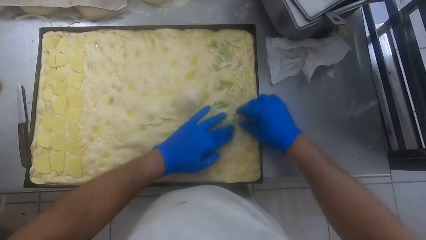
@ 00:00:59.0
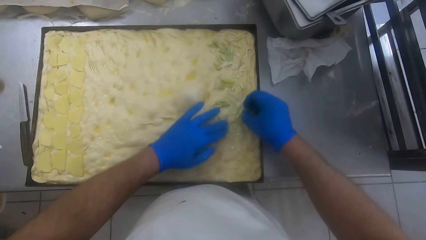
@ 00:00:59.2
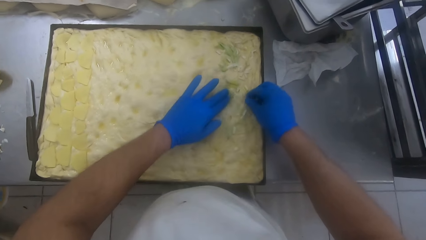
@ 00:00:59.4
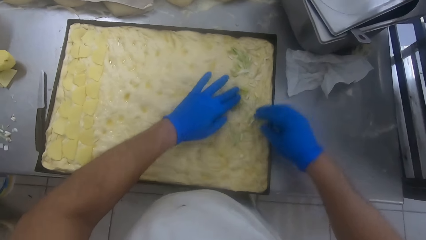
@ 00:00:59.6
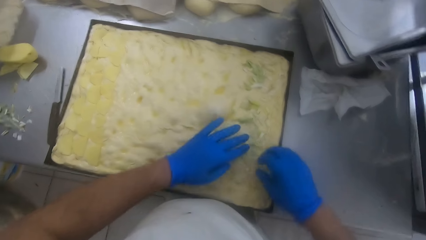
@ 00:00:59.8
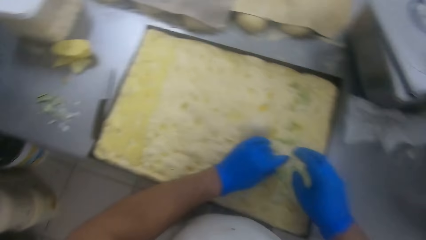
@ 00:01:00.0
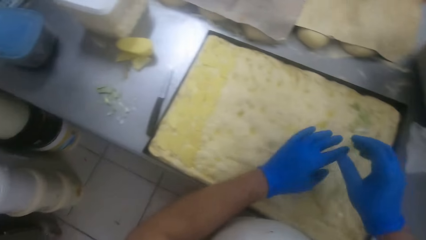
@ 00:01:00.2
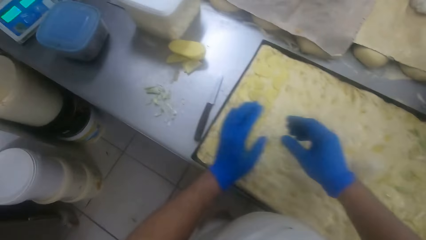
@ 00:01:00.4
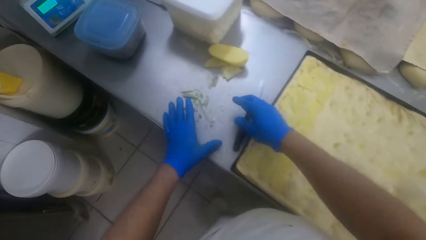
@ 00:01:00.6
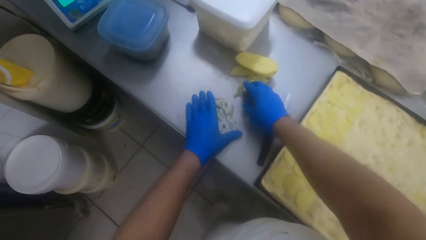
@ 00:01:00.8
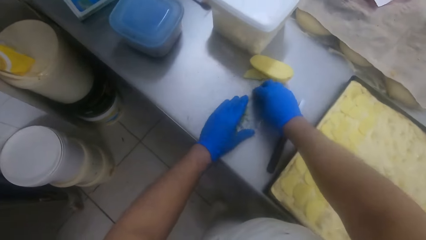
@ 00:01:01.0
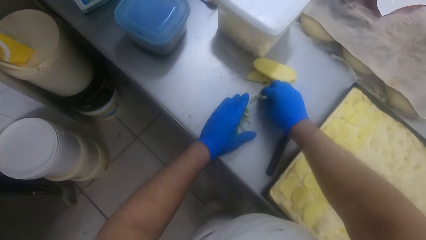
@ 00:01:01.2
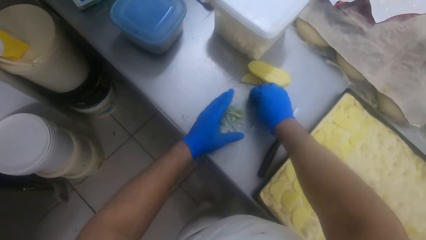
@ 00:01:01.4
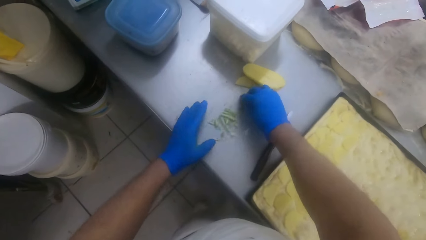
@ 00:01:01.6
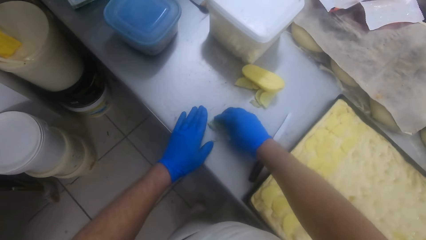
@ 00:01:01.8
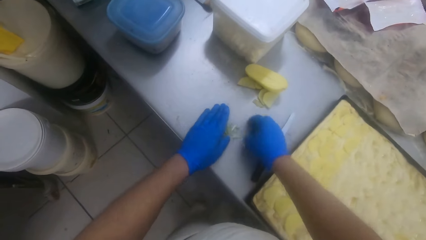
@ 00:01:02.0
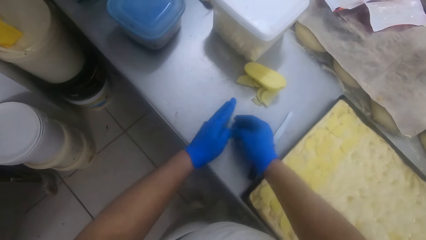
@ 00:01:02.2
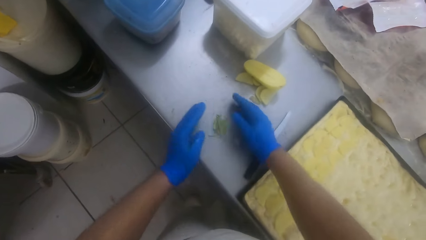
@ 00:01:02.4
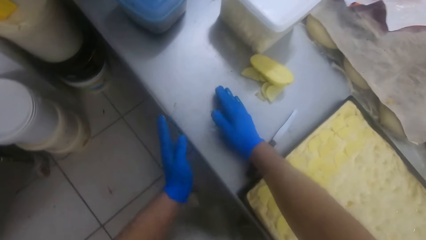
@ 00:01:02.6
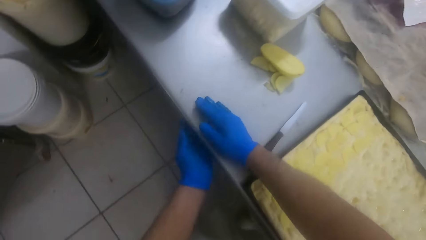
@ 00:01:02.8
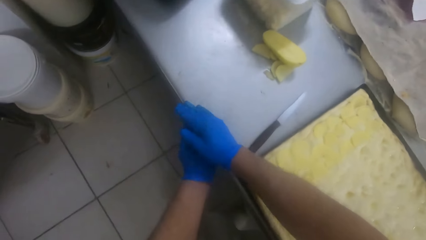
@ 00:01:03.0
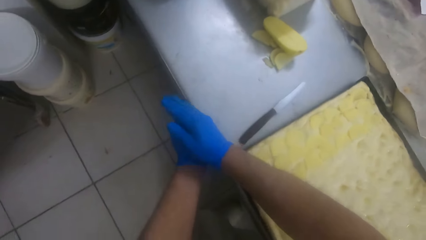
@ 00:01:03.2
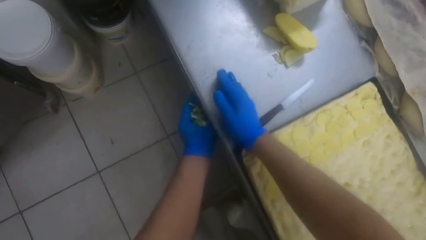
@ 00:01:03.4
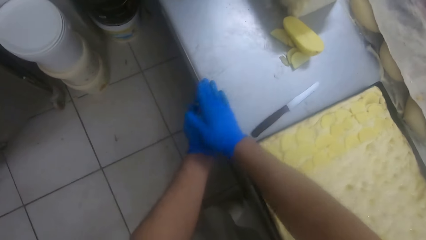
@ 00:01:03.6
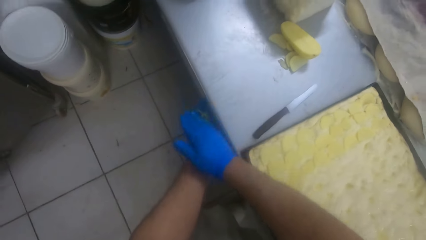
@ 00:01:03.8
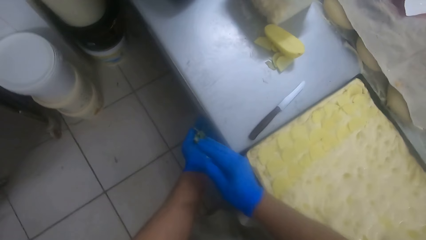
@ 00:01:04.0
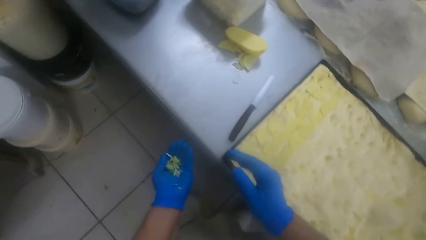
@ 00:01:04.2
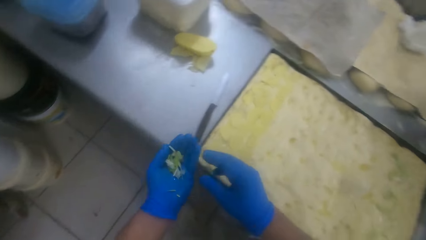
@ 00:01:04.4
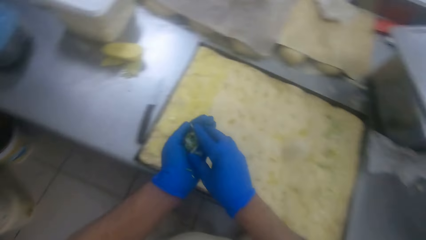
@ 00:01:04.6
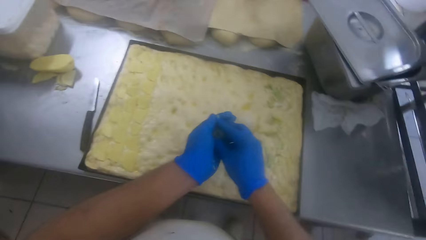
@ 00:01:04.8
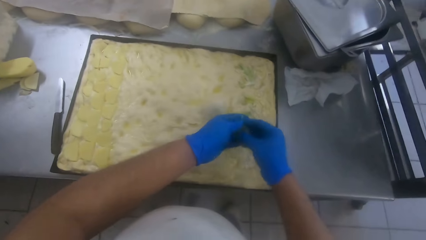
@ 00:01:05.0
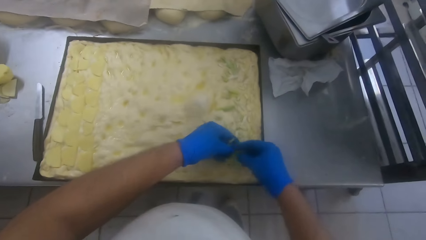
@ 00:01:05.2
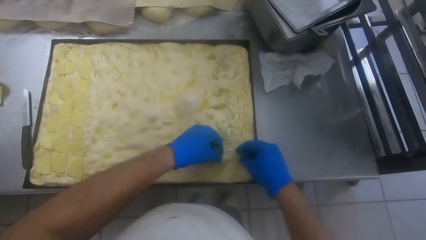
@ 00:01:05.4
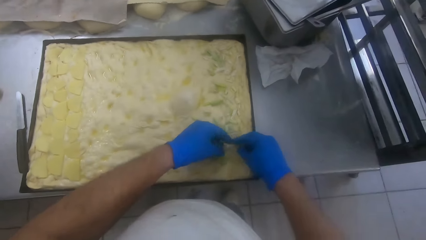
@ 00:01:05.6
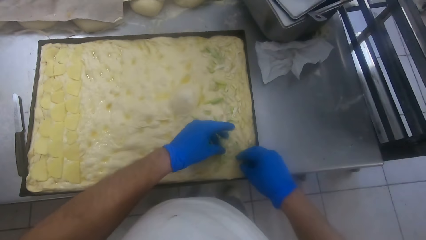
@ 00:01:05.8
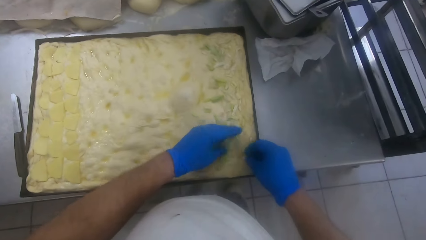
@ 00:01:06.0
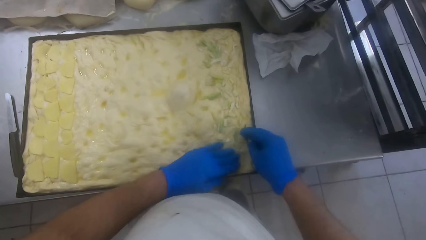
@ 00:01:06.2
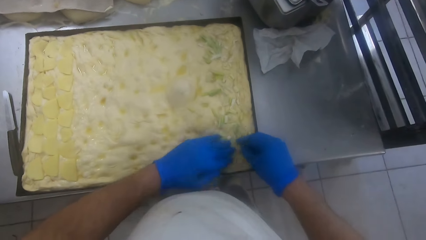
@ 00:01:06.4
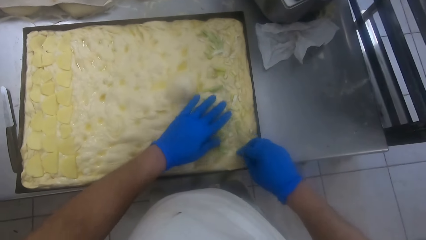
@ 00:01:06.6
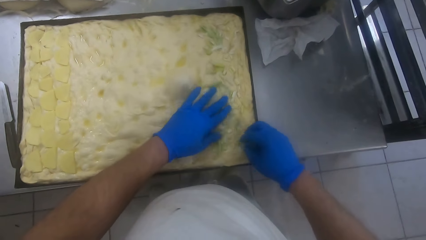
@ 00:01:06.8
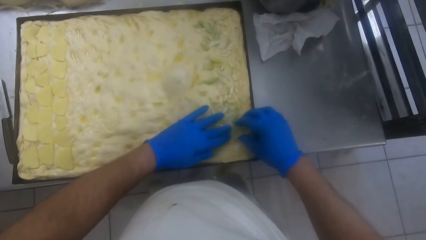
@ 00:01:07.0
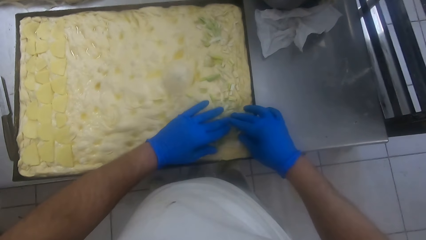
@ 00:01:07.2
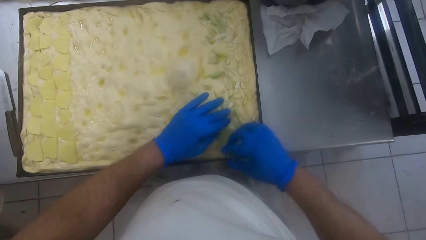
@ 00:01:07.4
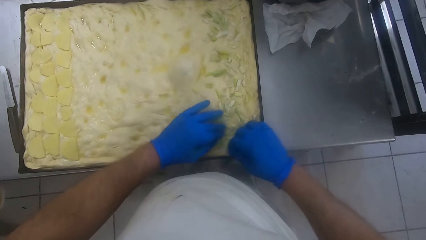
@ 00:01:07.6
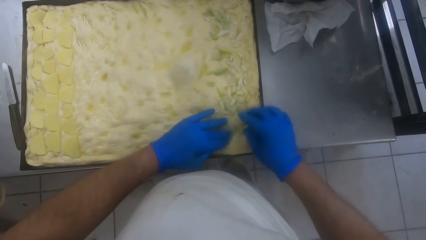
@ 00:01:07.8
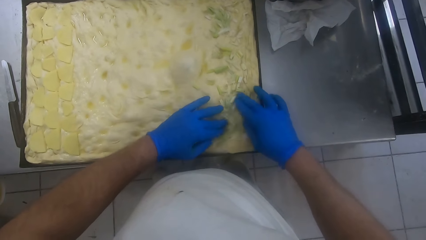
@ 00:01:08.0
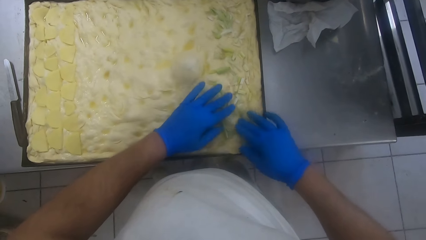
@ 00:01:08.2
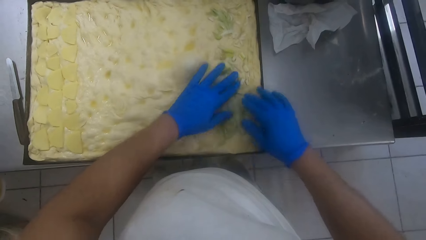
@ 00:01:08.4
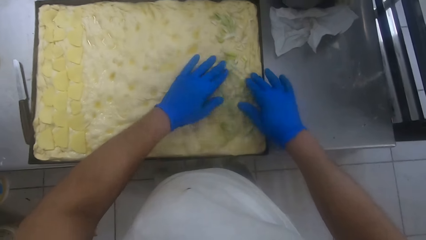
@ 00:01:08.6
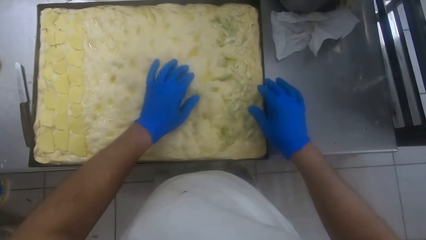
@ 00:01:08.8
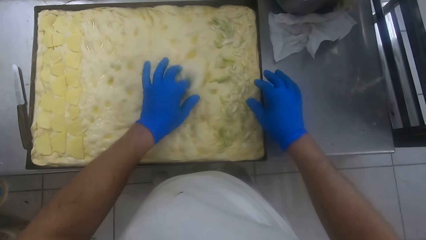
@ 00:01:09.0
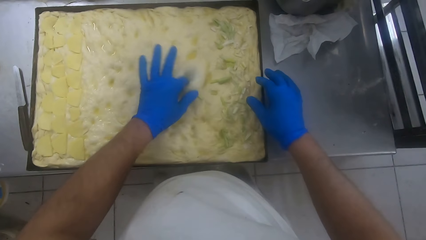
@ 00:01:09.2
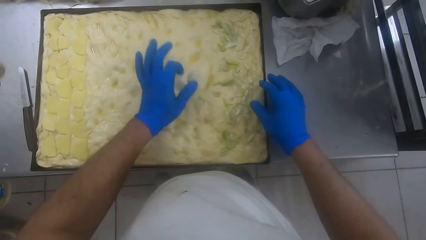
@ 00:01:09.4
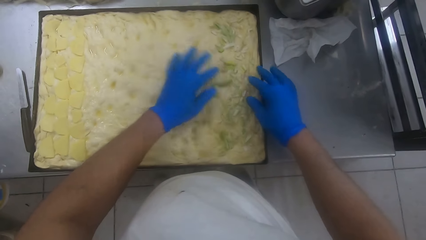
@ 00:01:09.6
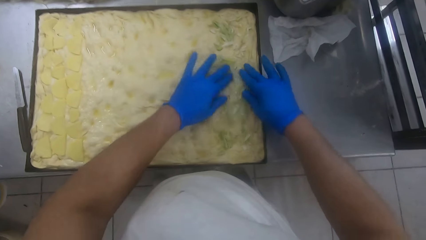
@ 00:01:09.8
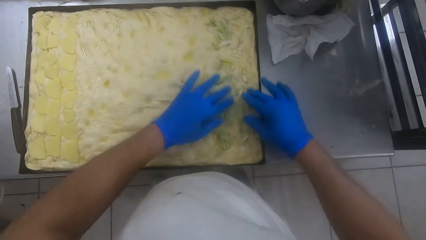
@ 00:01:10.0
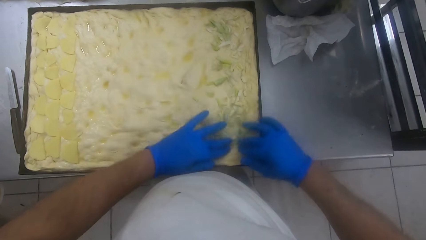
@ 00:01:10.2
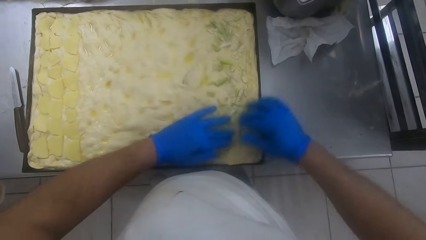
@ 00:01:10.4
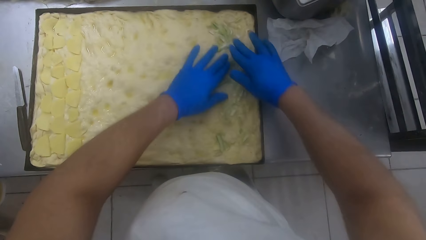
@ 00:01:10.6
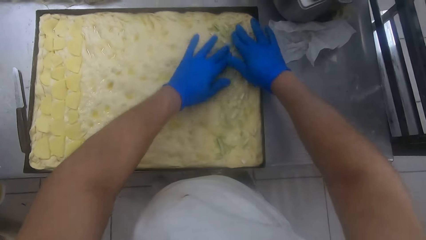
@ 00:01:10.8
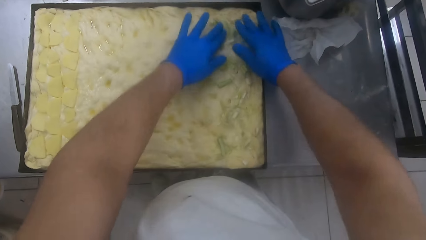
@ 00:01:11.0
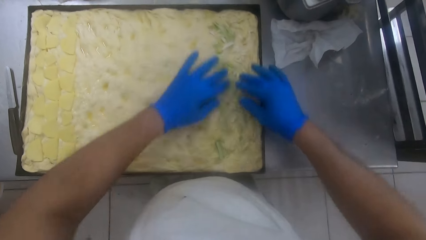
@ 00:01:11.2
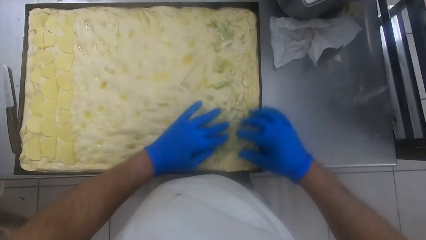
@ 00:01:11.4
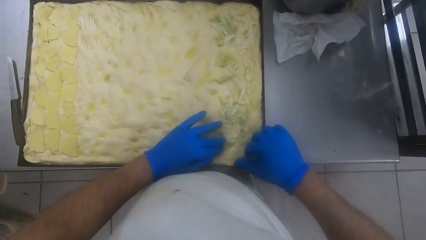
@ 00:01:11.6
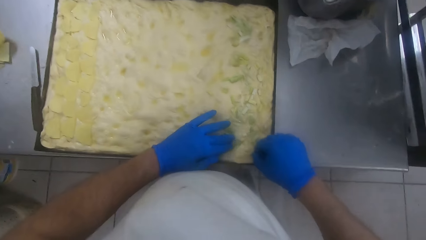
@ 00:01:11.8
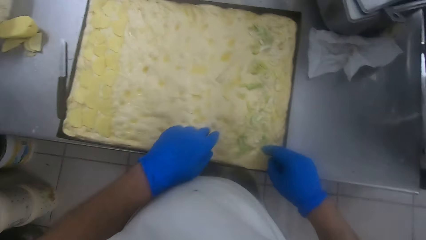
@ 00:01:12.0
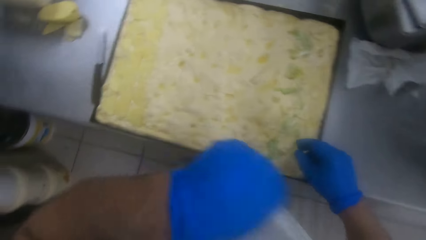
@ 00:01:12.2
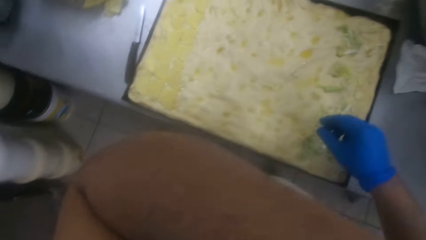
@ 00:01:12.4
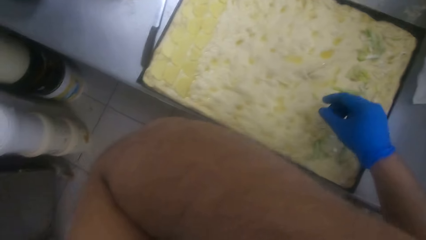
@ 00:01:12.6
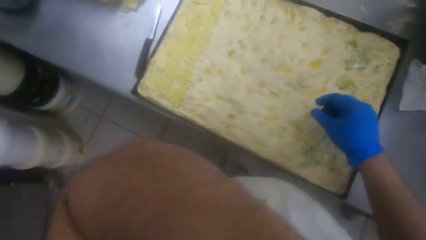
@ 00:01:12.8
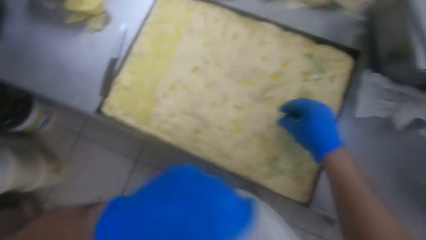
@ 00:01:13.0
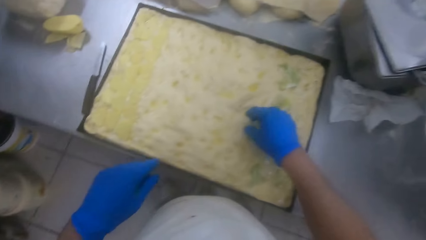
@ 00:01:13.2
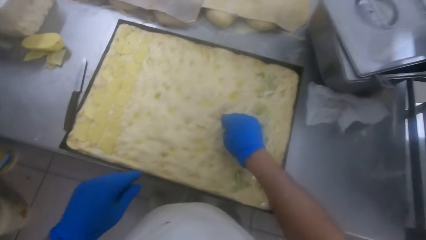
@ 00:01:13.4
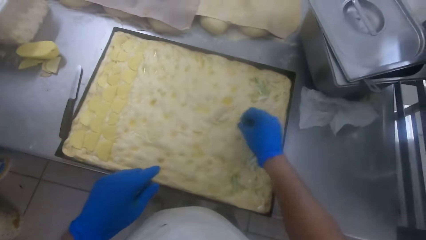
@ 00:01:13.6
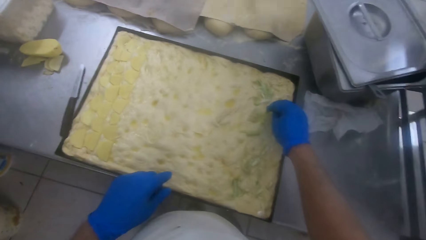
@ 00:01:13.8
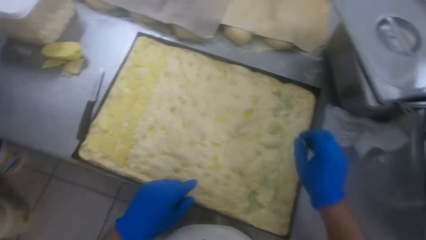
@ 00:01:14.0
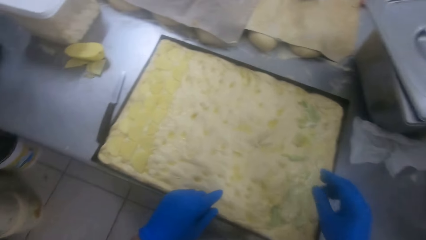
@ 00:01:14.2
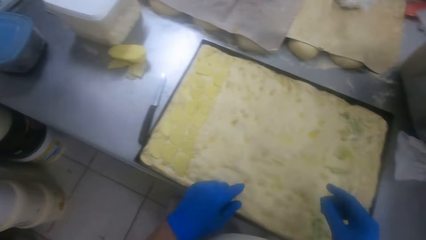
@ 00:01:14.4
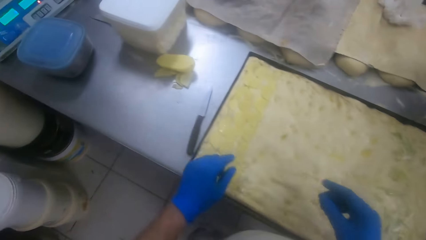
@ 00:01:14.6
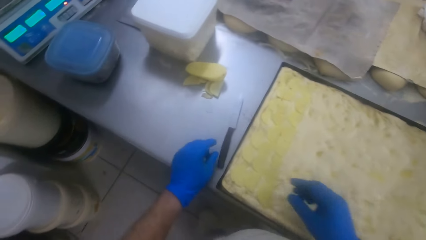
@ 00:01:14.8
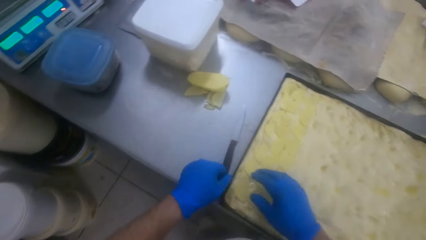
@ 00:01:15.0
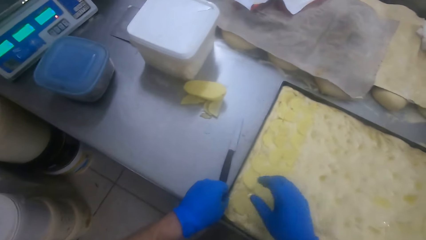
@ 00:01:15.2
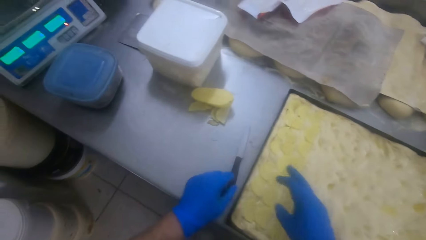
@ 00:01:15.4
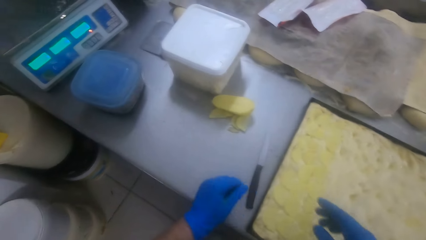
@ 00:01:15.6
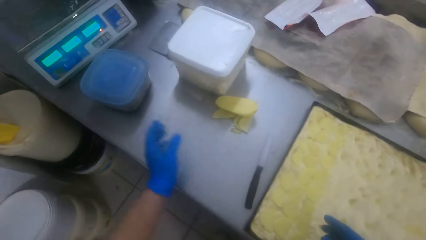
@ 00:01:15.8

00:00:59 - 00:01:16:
The camera wearer gathers the remaining diced vegetable or onions on the slab. He packs the diced vegetable from the slab. He puts the onions on the dough. He spreads the vegetable on the dough. He touches the onions. He touches his face and wipes his face.
